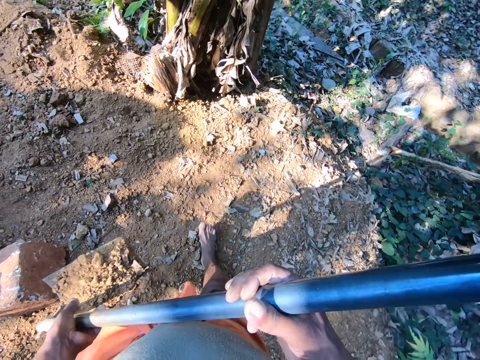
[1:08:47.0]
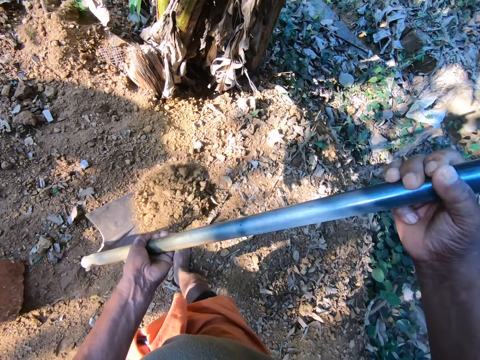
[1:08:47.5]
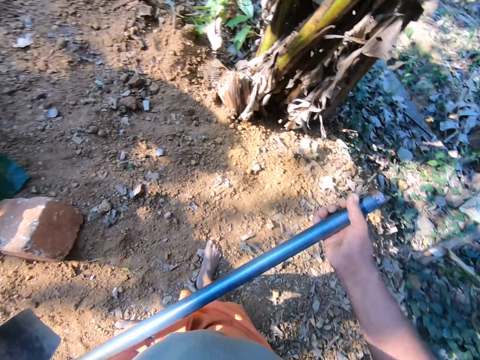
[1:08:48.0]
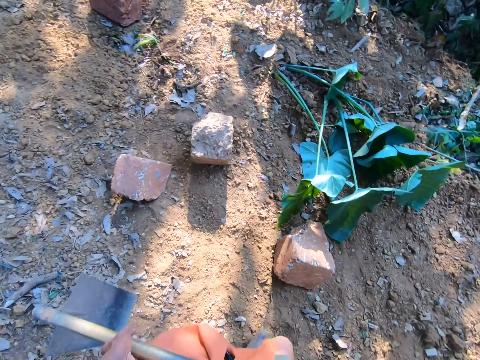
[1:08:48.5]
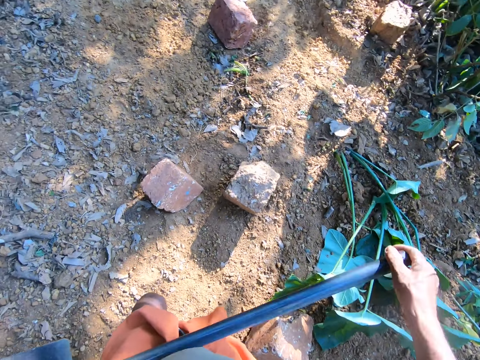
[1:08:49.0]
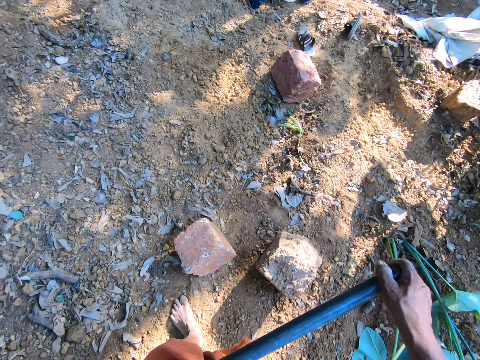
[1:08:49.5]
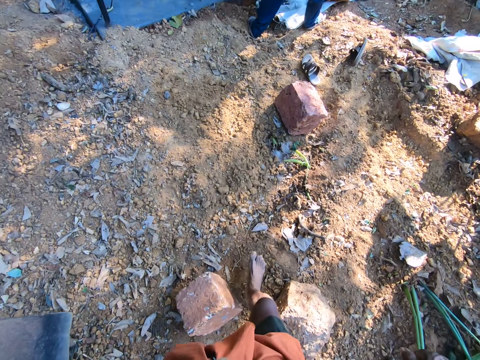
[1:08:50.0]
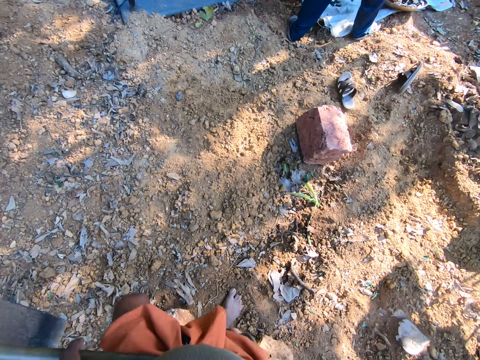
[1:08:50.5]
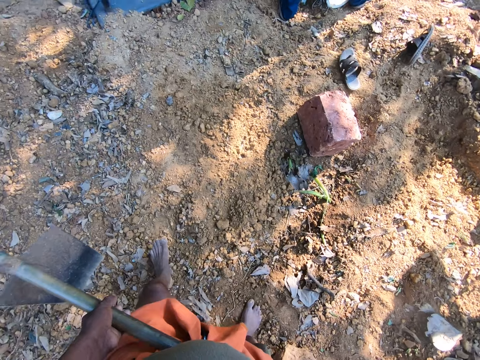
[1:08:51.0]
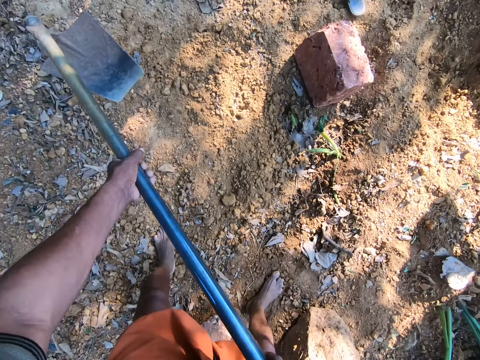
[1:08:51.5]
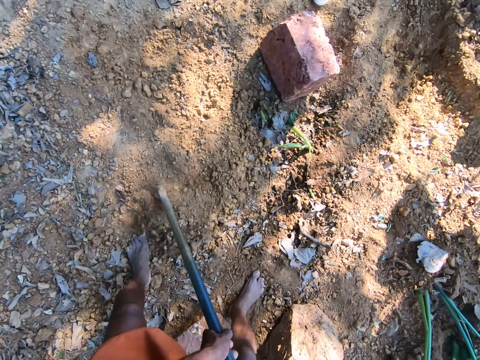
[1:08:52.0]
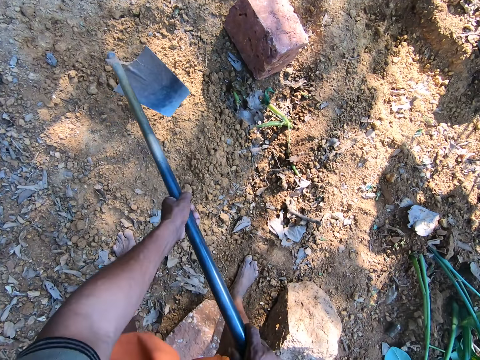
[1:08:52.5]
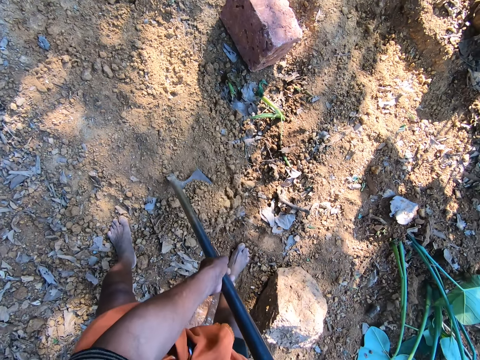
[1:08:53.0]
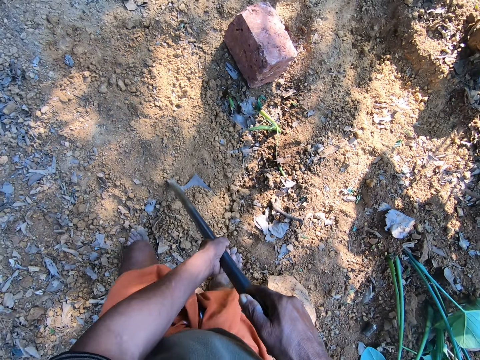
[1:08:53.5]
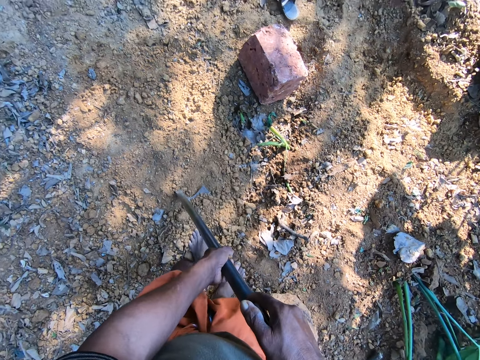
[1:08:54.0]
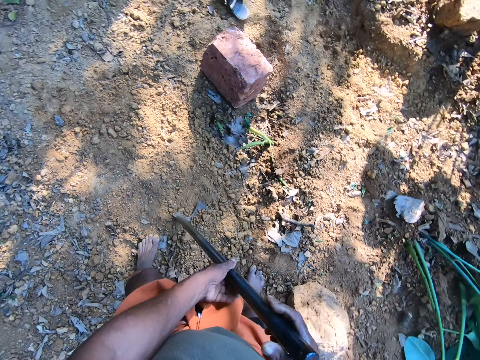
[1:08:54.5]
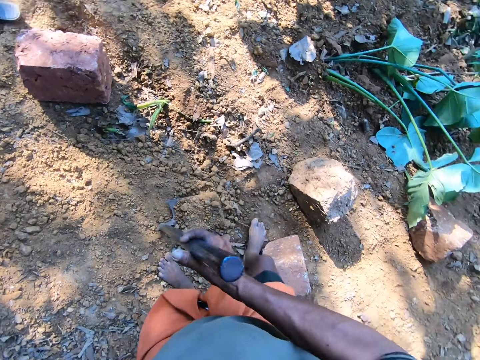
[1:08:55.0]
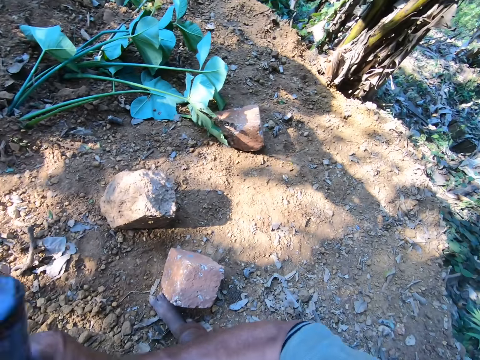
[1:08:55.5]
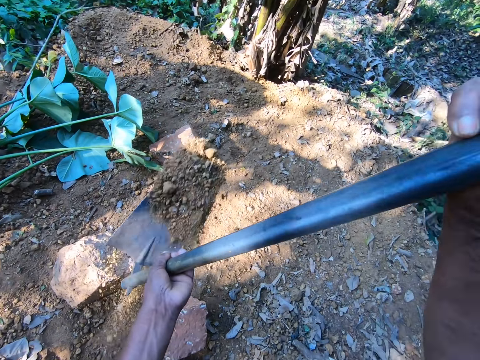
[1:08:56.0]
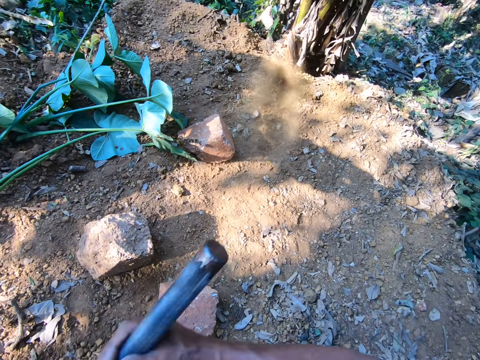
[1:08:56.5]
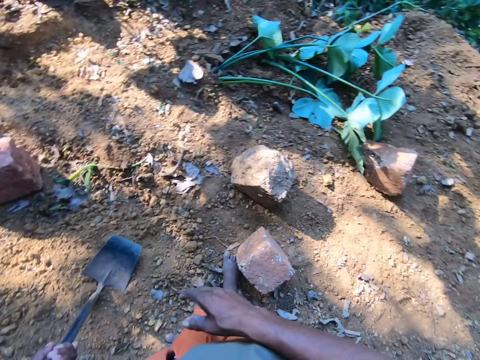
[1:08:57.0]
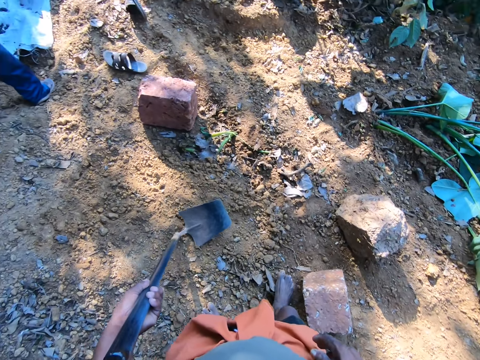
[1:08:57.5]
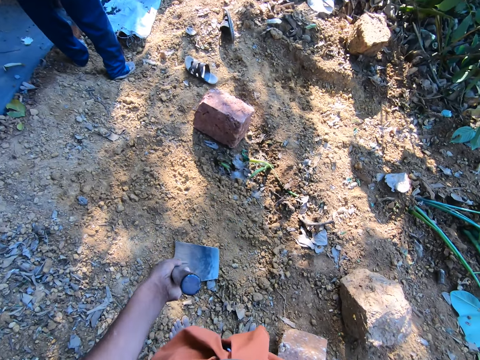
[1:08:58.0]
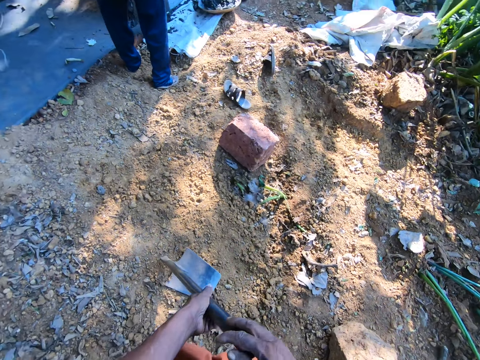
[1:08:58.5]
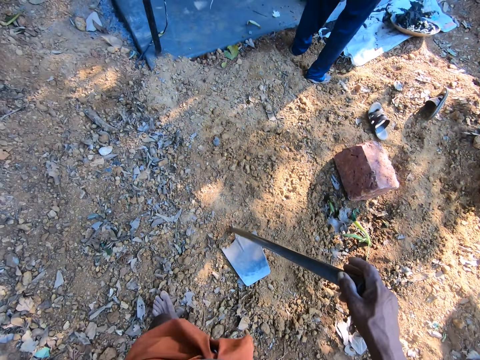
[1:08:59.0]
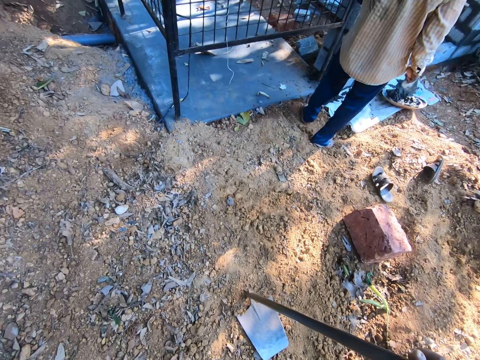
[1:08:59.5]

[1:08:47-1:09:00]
The camera wearer places his left hand on the hoe. He throws the sand on the hoe on the ground with both hands. He walks around the farm. He packs sand on the ground with the hoe in both hands. He digs sand. He steps on the sand on the hoe with his left leg. He removes his left hand from the hoe. He carries sand. He throws the sand on the hoe on the ground with both hands. He looks around the farm. He passes the hoe in his left hand to his right hand.

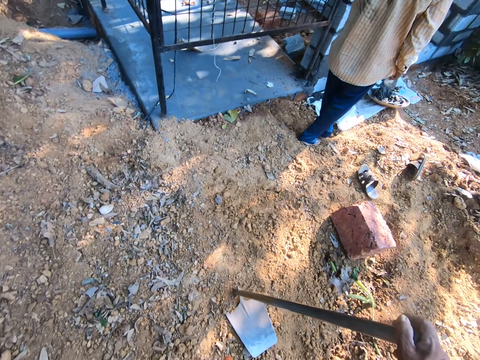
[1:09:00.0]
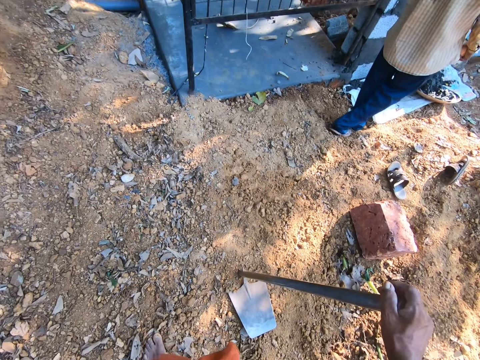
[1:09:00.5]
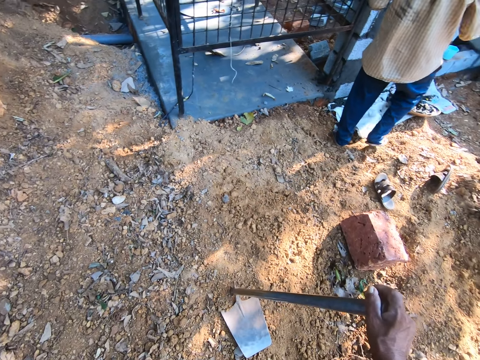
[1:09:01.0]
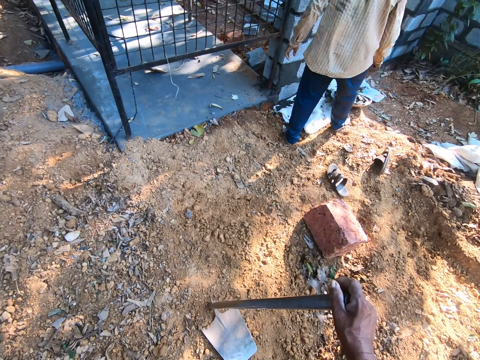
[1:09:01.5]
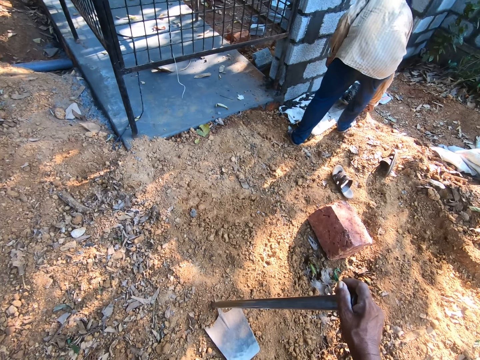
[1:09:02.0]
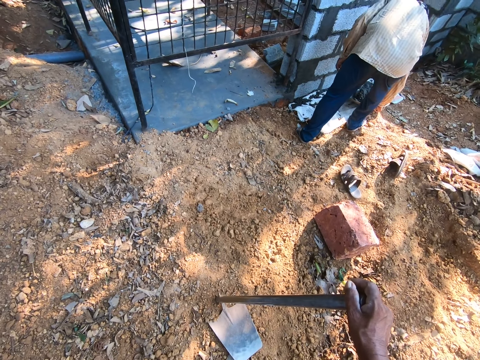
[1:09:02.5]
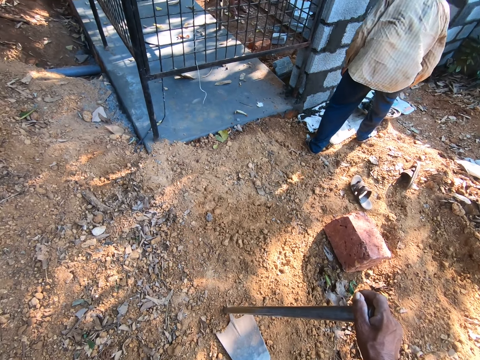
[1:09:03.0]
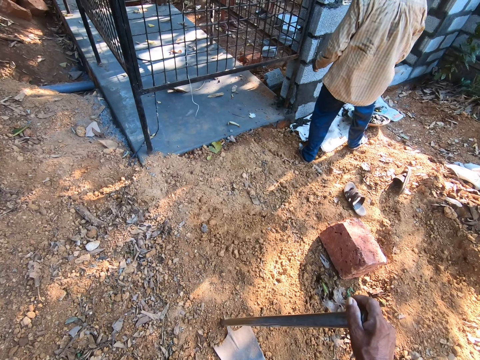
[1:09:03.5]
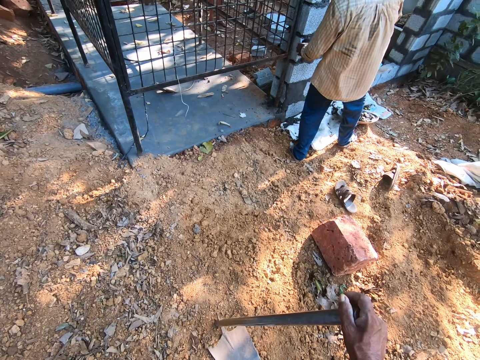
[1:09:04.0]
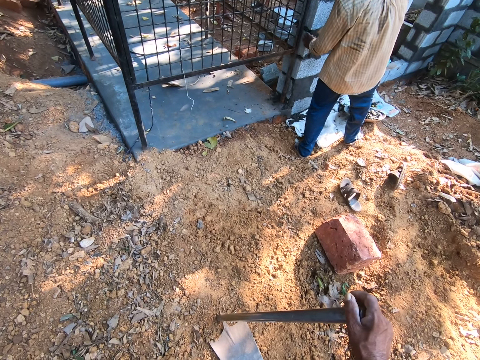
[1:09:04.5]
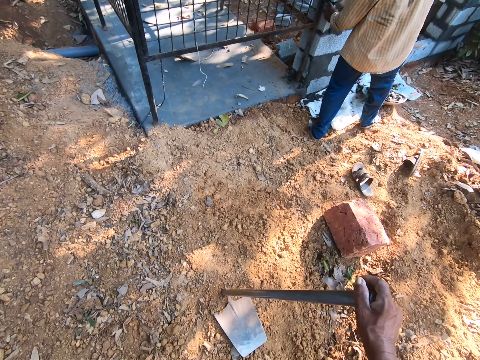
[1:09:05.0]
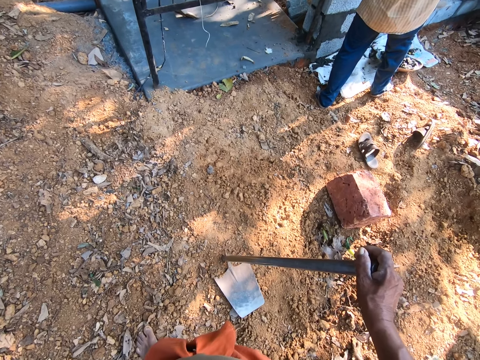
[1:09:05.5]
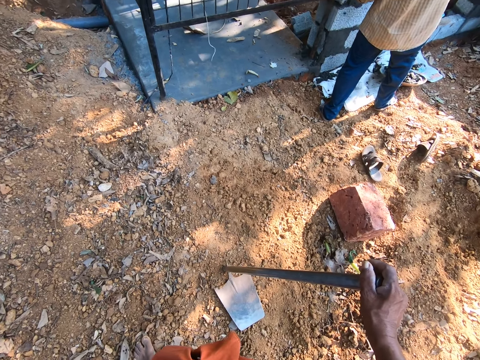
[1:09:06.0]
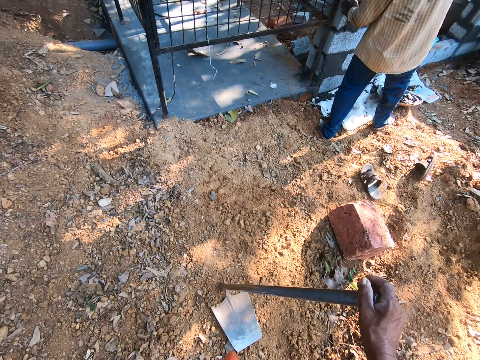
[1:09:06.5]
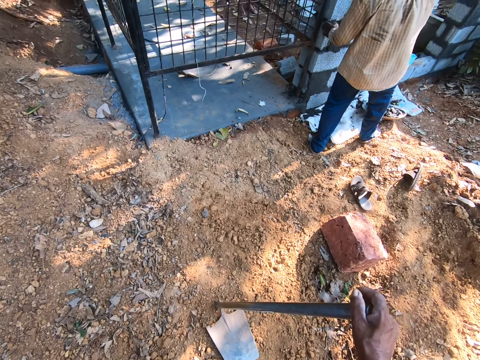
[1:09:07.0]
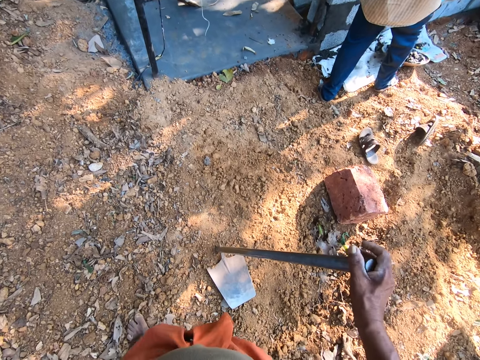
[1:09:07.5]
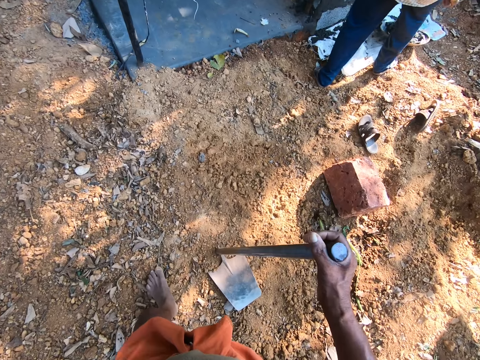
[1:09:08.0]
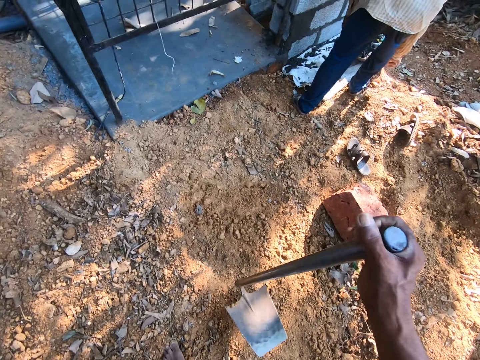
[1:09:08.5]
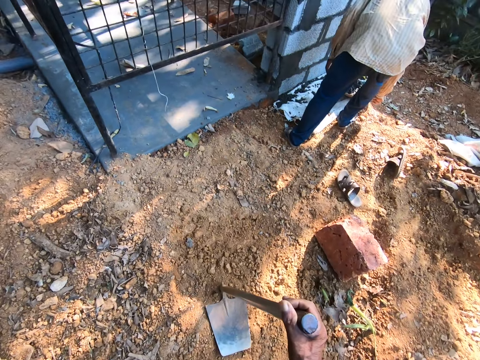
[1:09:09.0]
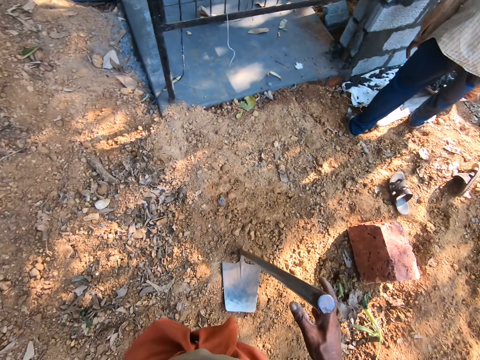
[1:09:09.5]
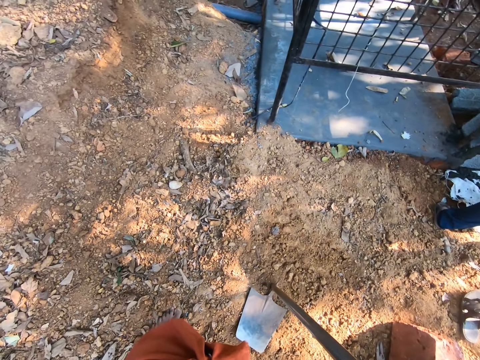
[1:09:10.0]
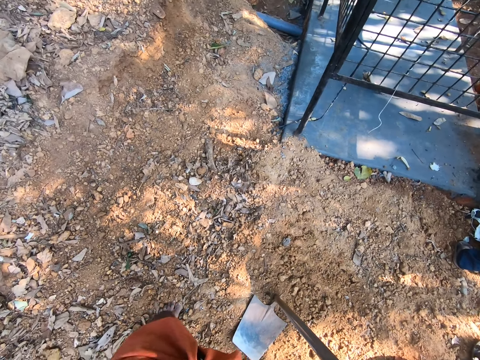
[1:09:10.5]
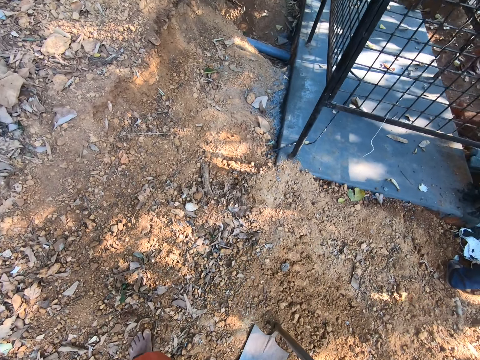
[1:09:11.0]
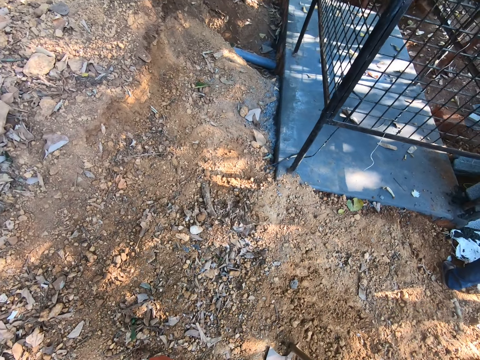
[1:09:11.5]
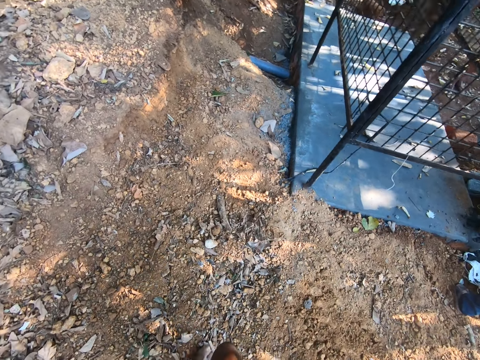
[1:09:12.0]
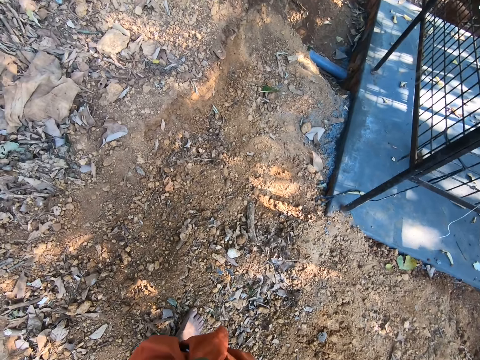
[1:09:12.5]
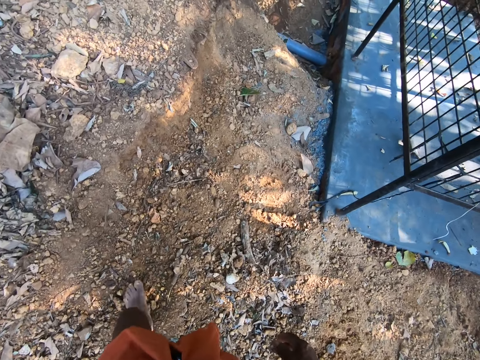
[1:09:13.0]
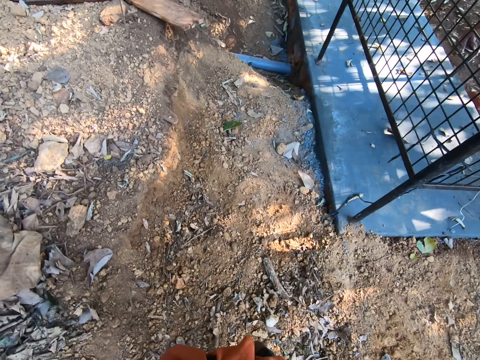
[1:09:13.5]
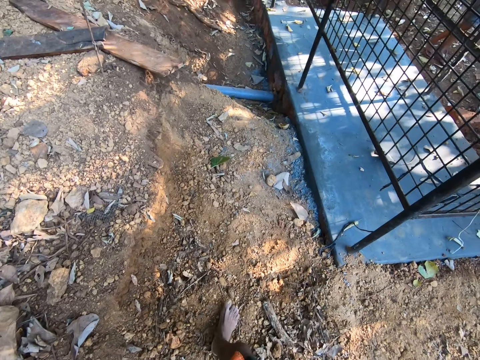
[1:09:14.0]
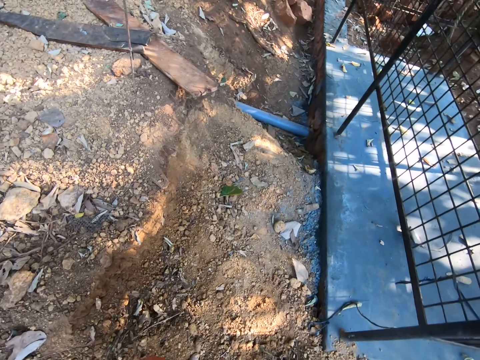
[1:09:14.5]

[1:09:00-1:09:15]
A man looks around the bricks. The camera wearer looks around the farm. The man picks cement. The camera wearer looks around the farm. The man applies cement on the bricks. The camera wearer looks around the construction. The man picks cement. The camera wearer hits the hoe on the ground with his right hand. He looks around the construction. He walks around the farm.
